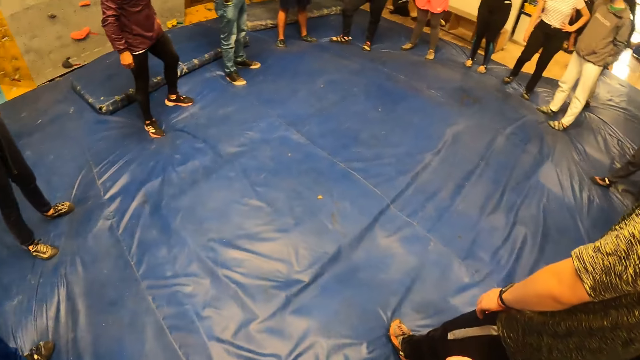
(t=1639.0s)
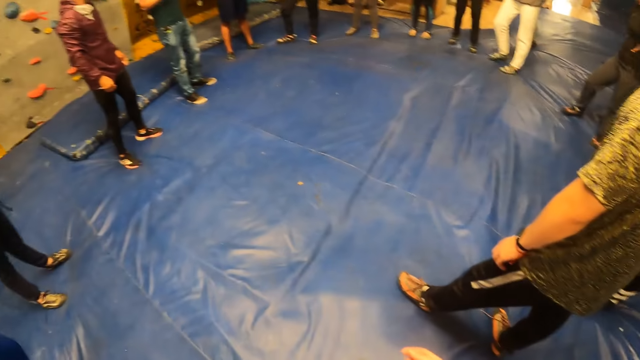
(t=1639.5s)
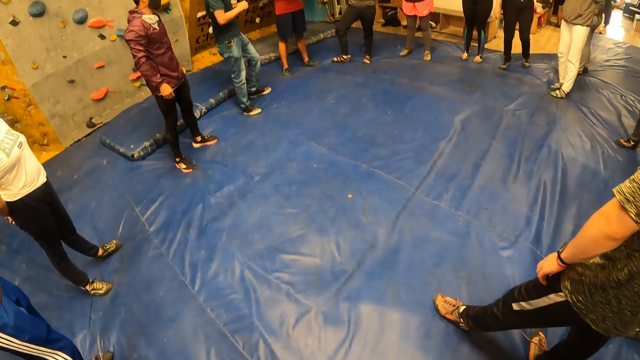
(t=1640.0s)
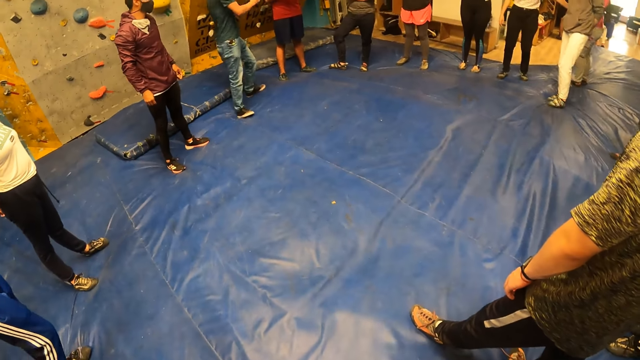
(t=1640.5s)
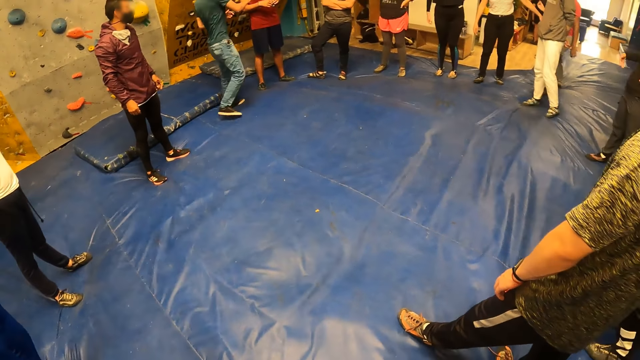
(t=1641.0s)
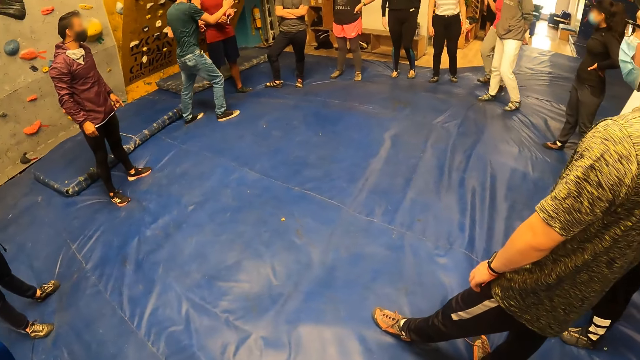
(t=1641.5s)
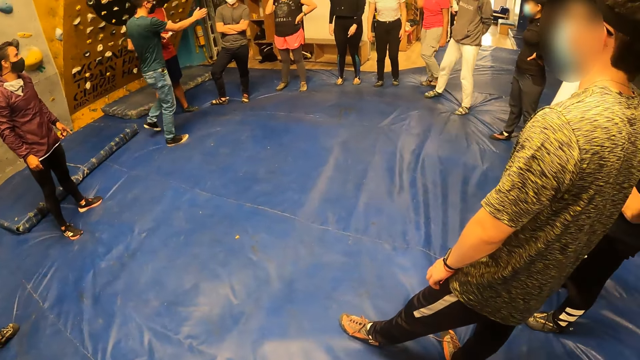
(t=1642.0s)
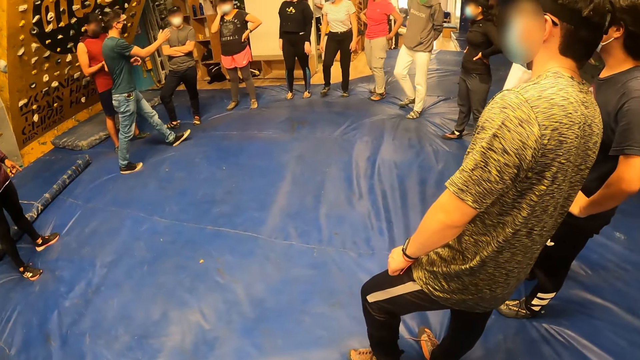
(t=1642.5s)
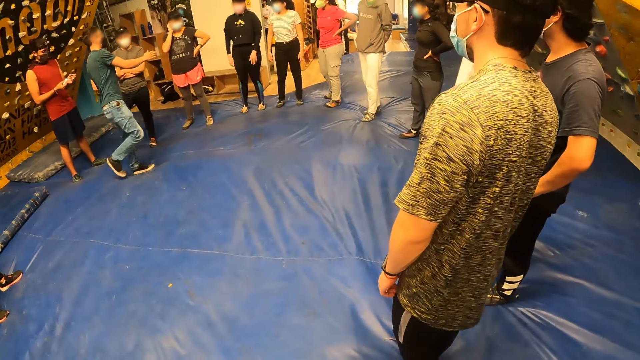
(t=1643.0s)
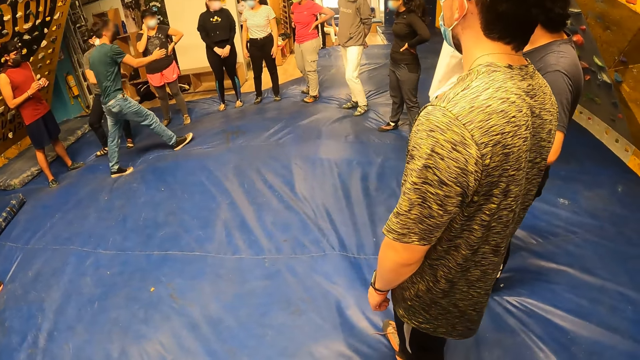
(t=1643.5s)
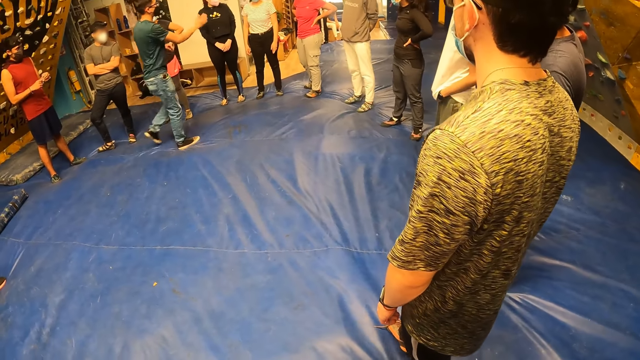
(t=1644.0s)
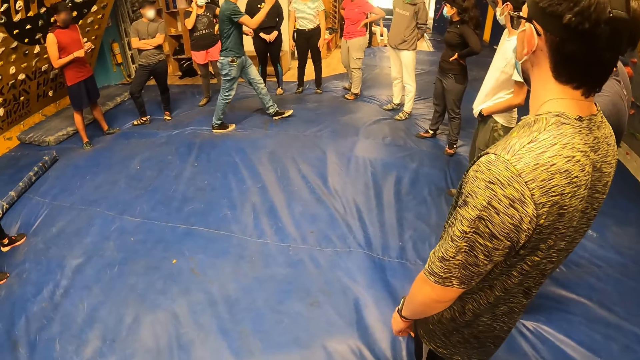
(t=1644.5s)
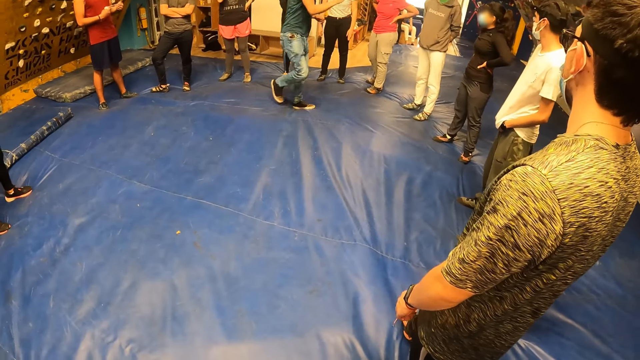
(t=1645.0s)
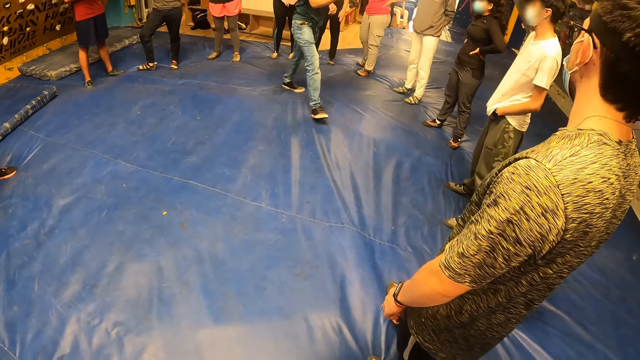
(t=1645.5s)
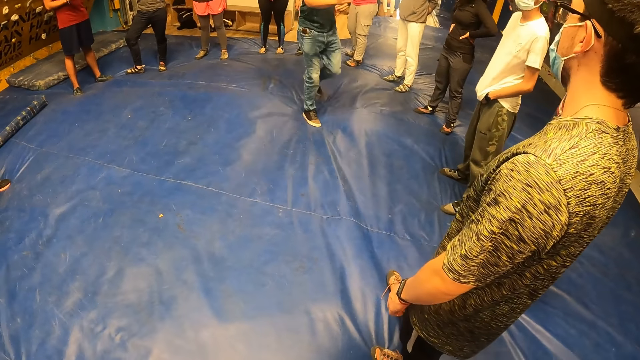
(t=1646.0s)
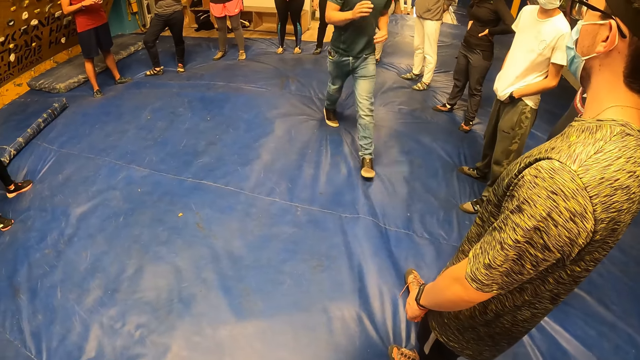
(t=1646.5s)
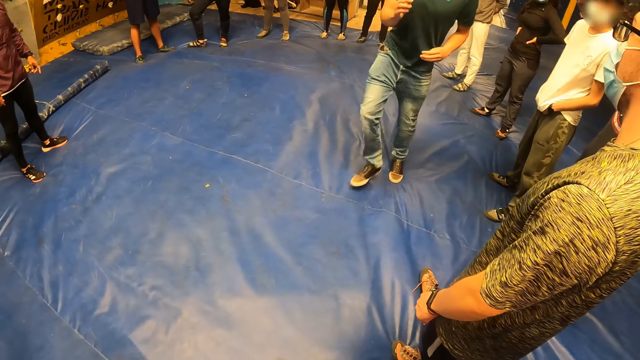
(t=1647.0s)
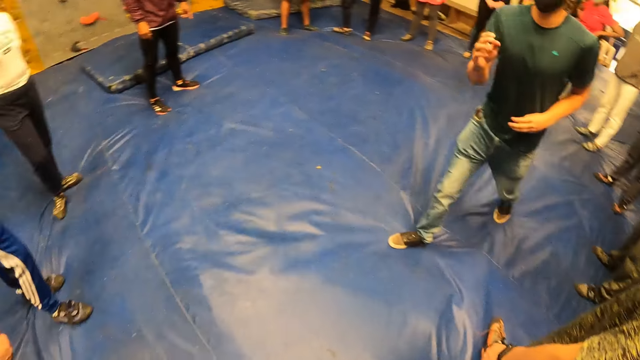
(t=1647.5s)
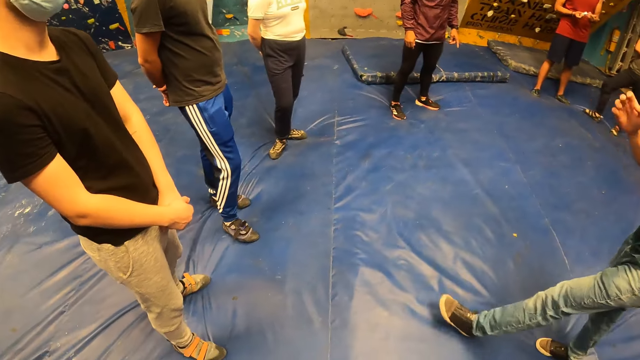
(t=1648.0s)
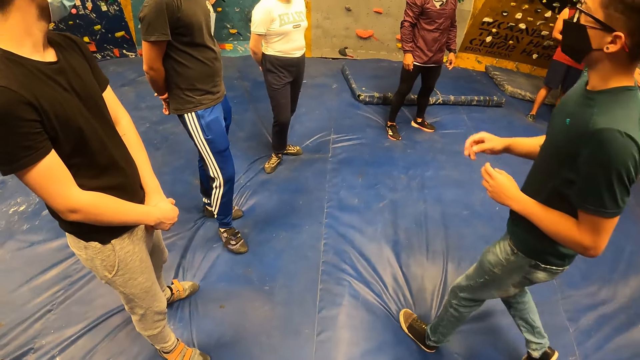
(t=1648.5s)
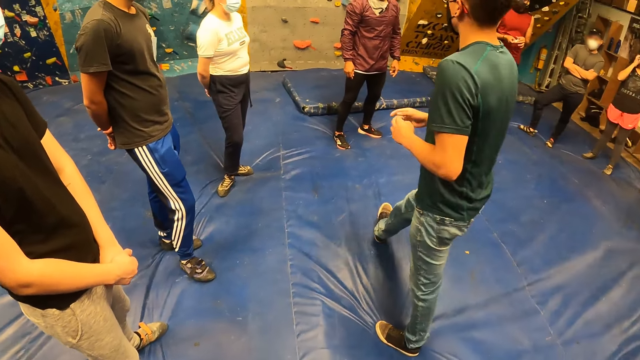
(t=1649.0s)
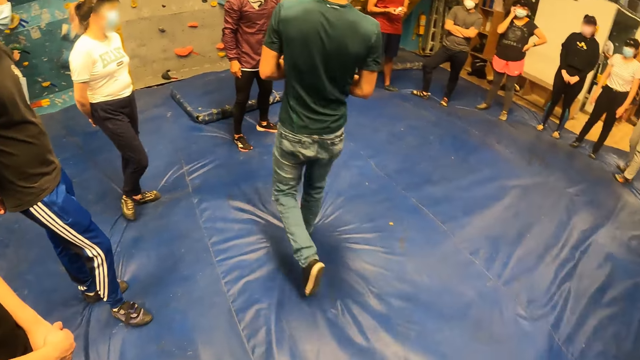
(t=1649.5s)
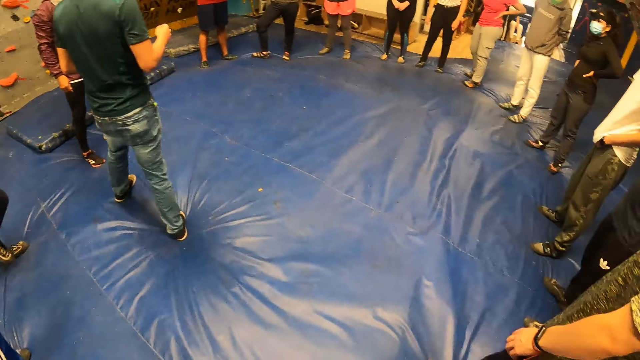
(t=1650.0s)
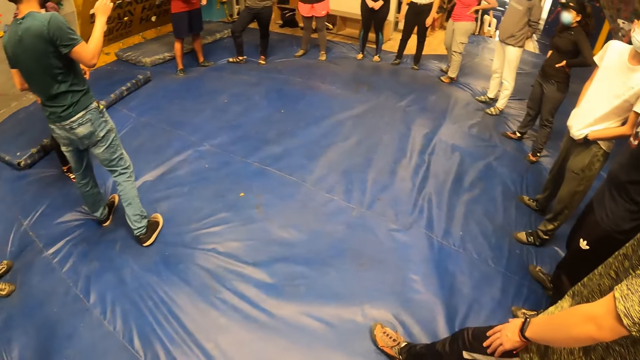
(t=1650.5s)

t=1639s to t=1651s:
A man walks around the room.

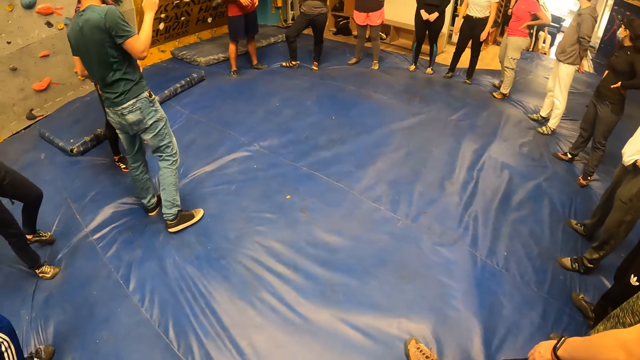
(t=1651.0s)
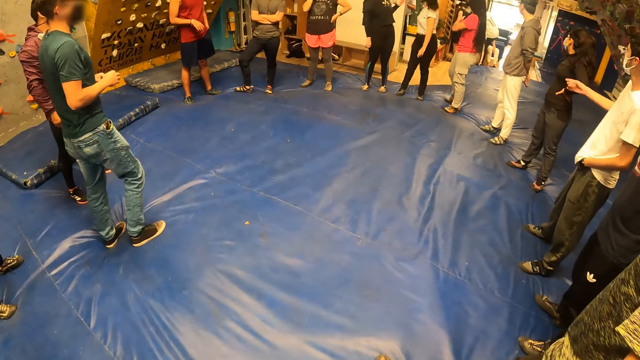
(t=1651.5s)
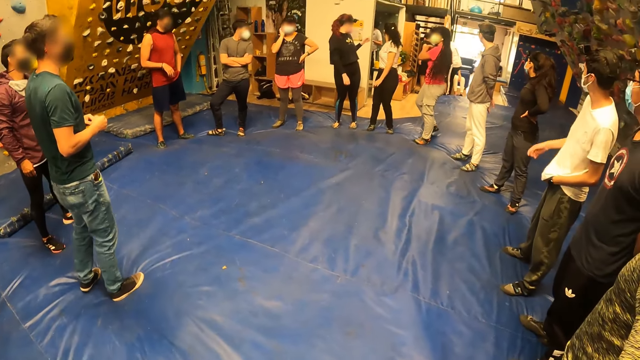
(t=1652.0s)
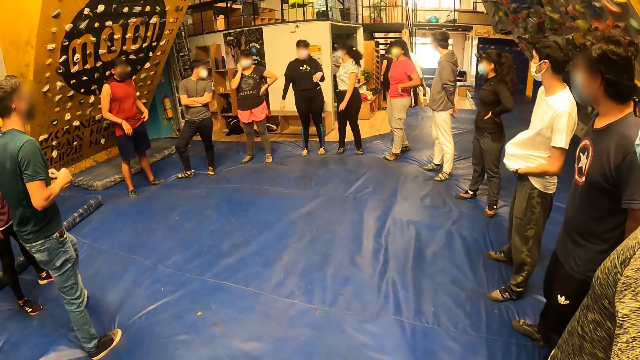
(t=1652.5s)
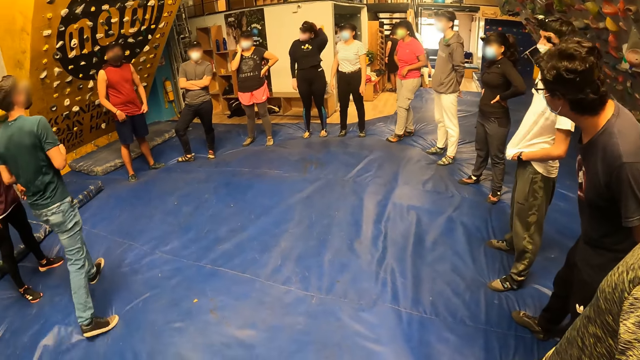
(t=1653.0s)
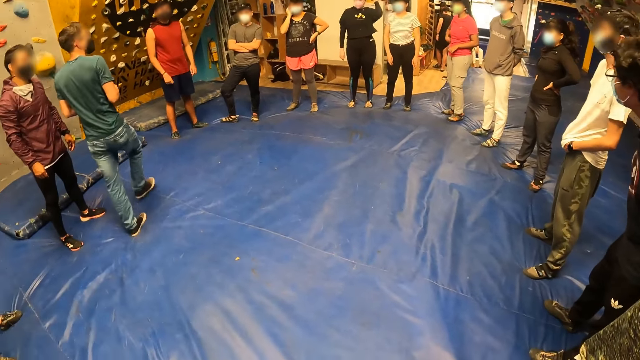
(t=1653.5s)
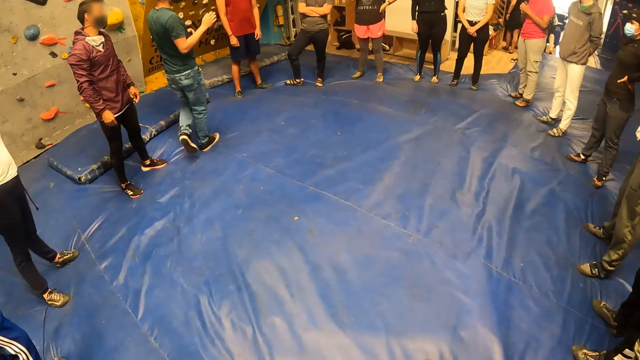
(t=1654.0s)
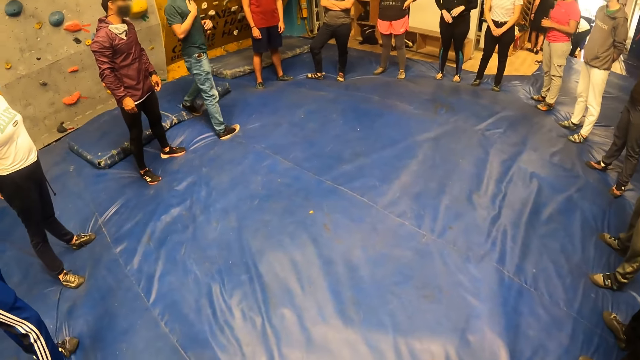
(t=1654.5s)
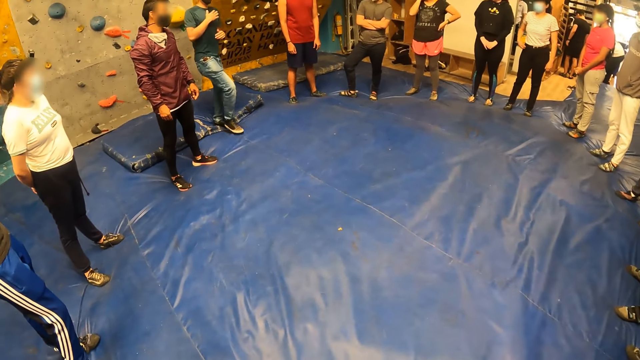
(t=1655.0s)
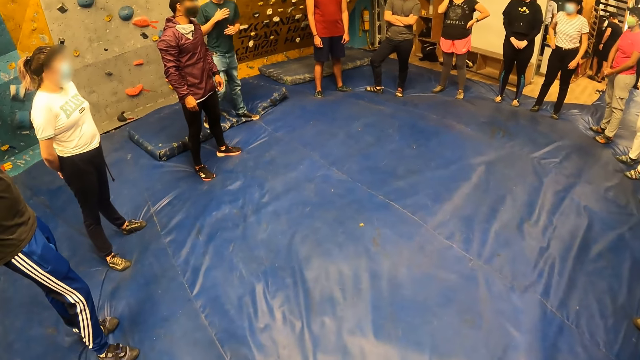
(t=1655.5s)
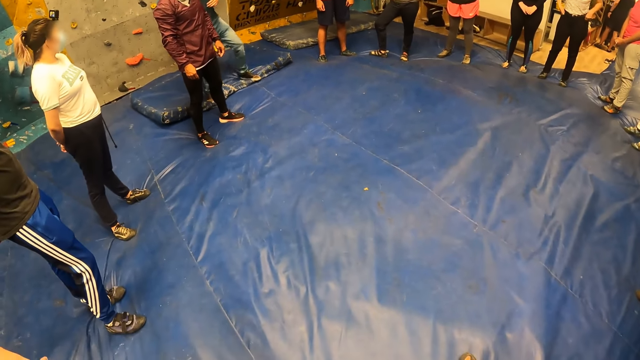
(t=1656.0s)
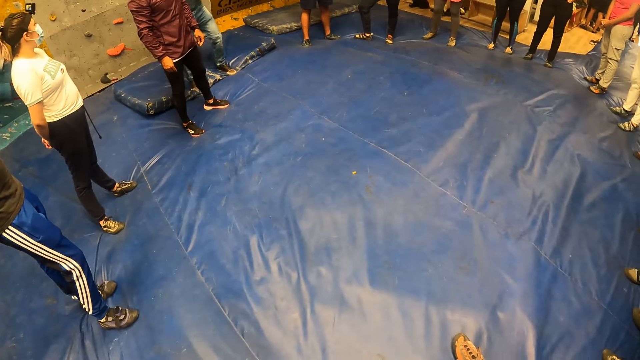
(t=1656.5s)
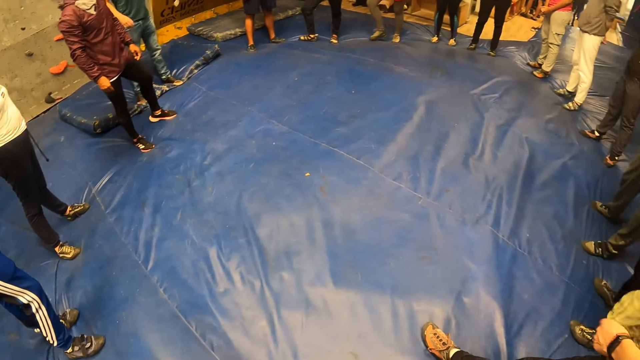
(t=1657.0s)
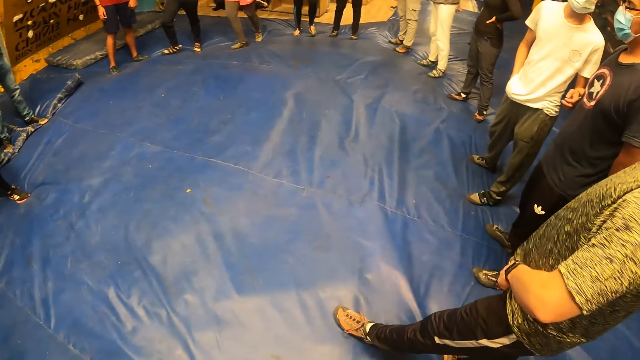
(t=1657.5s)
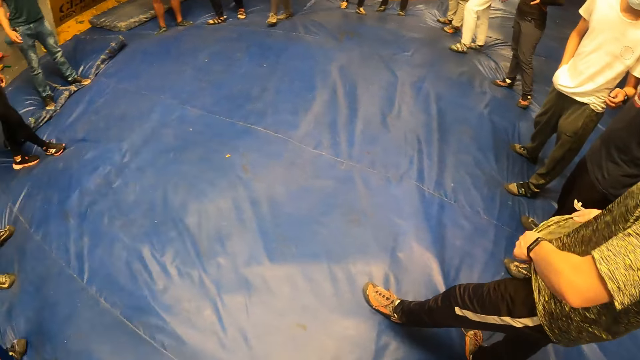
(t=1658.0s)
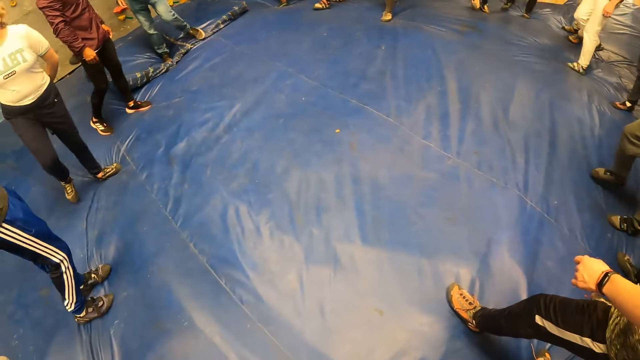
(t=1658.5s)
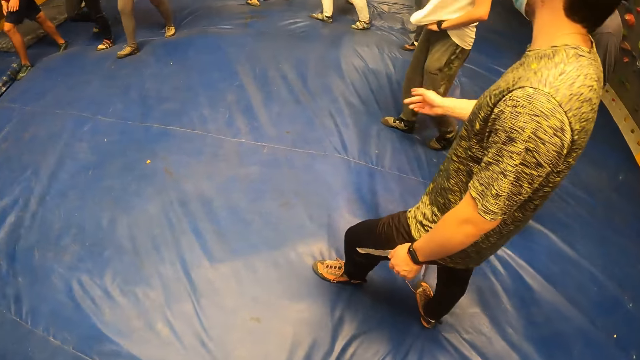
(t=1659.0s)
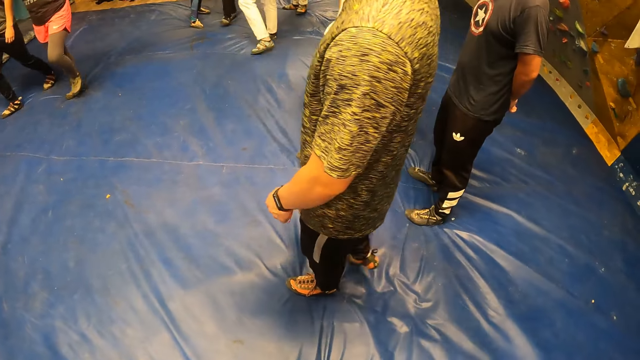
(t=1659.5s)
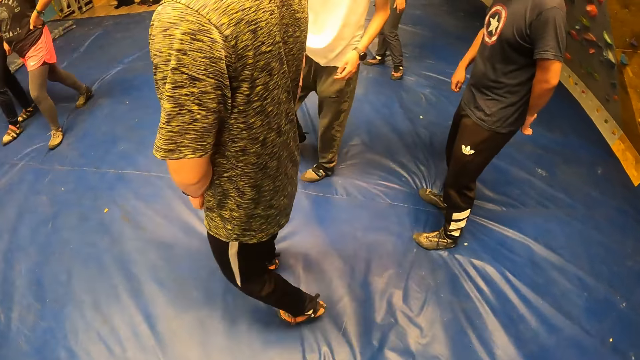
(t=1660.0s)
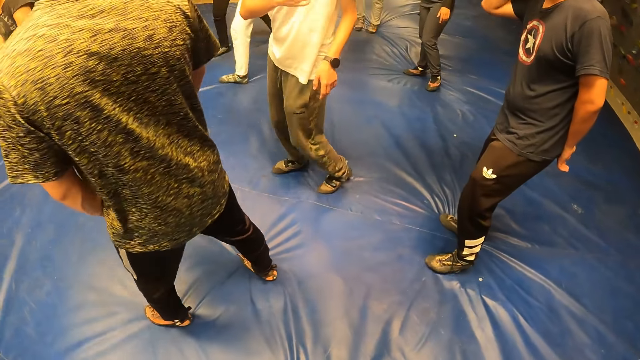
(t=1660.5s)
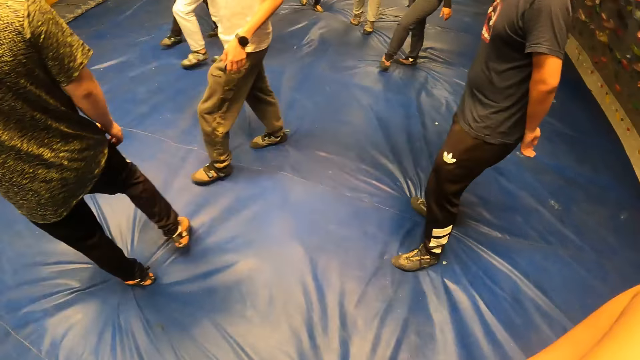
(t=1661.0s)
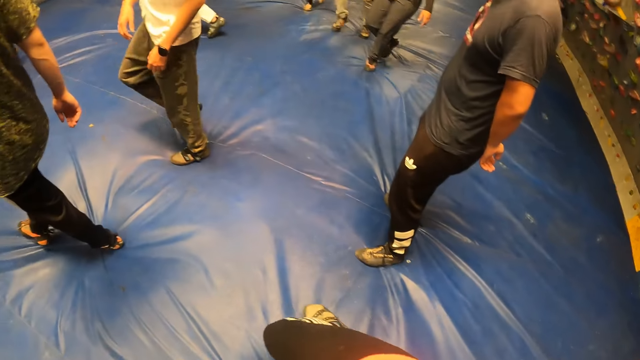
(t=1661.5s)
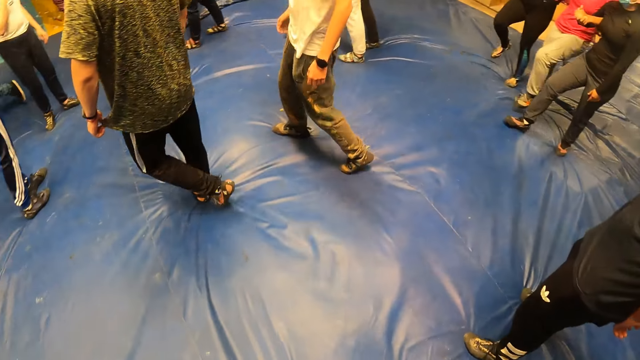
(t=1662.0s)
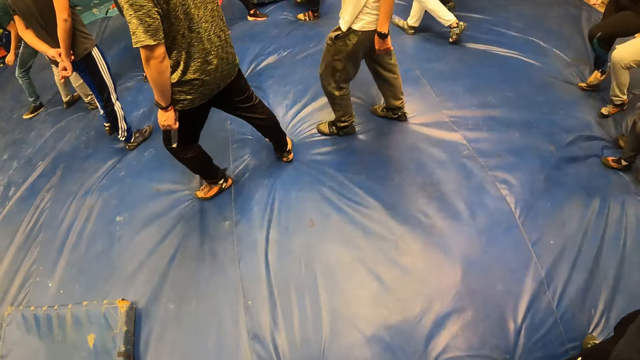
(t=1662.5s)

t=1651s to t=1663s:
A man shakes his shirt with his left hand. The camera wearer looks around the room. The man and another man walk away from the camera wearer.
